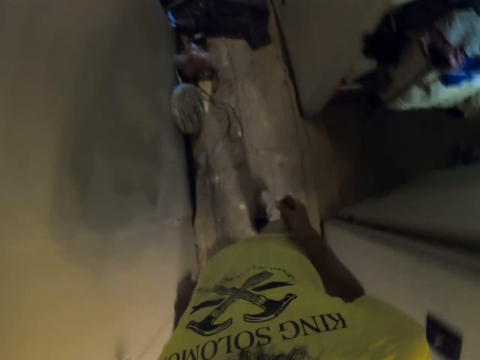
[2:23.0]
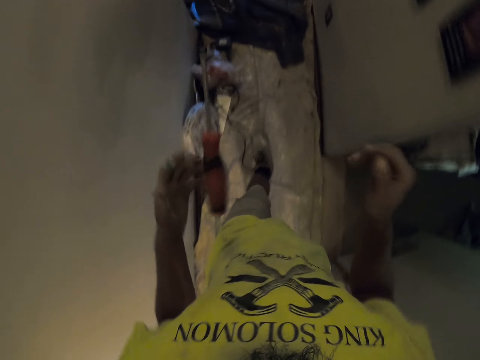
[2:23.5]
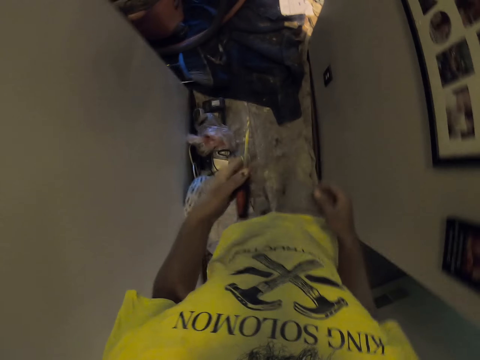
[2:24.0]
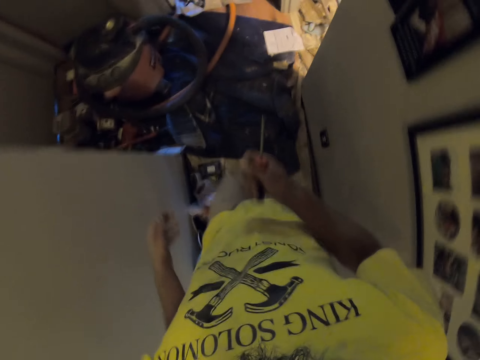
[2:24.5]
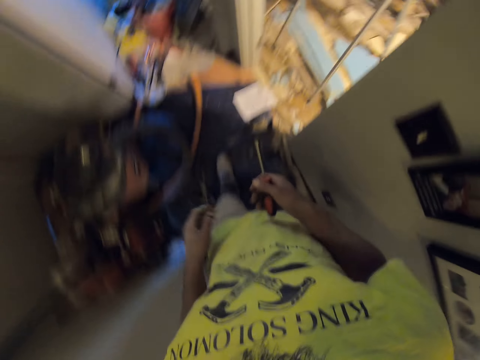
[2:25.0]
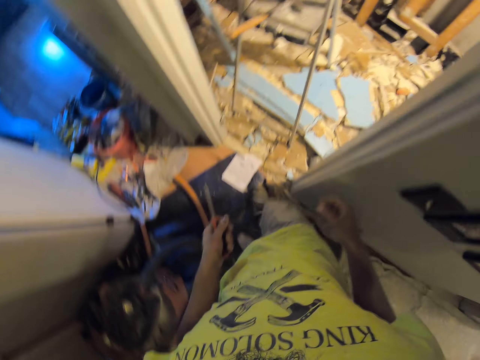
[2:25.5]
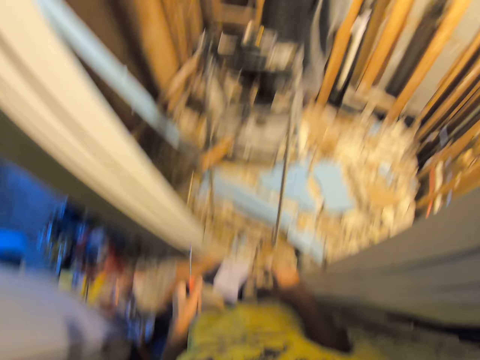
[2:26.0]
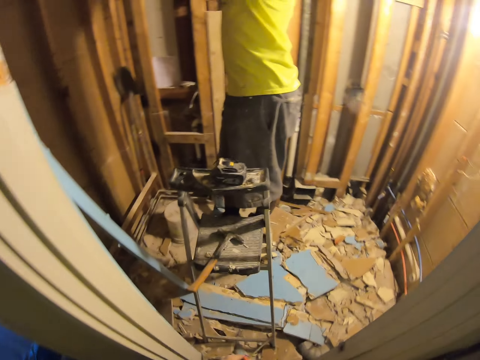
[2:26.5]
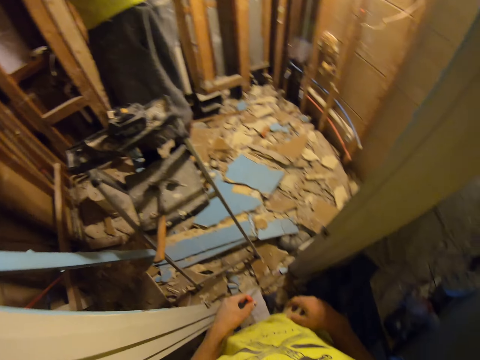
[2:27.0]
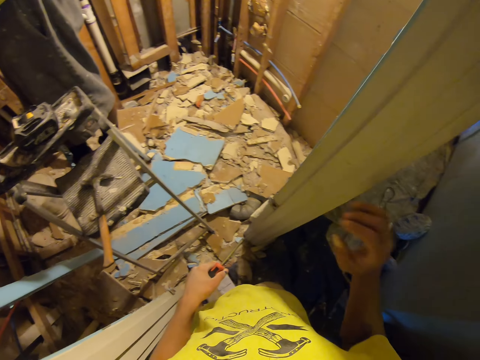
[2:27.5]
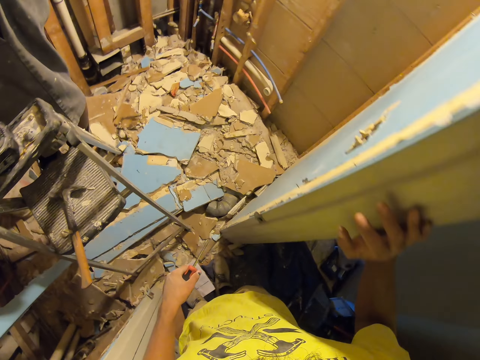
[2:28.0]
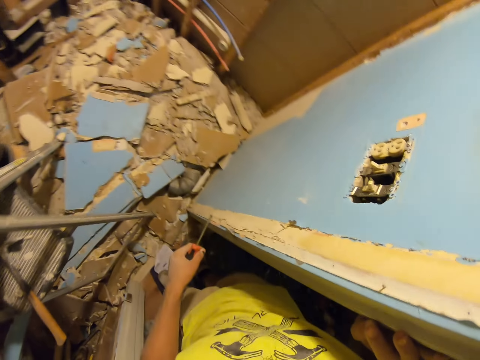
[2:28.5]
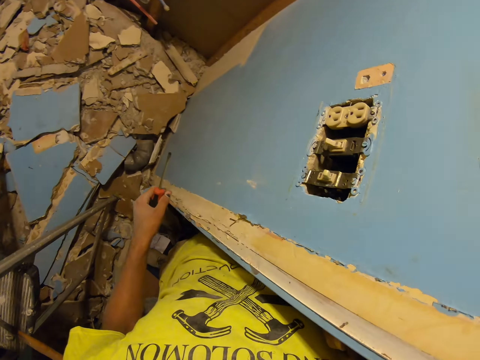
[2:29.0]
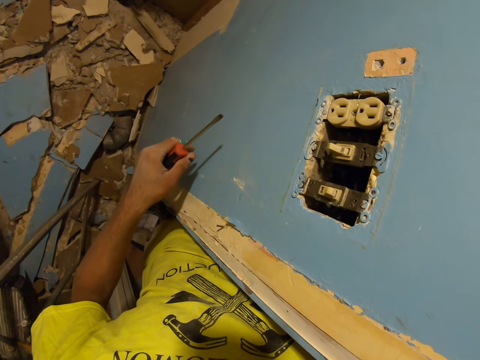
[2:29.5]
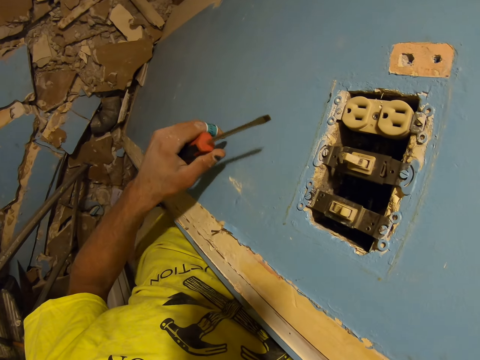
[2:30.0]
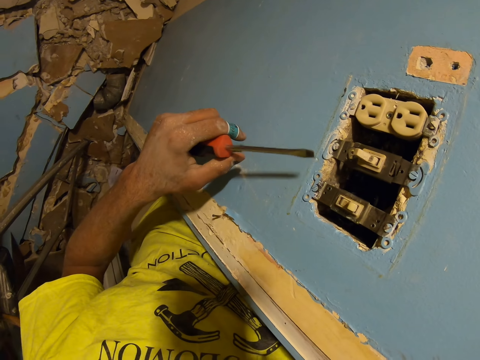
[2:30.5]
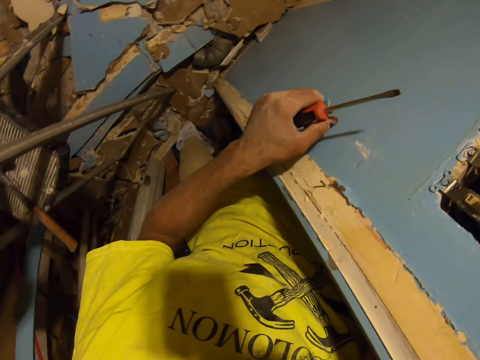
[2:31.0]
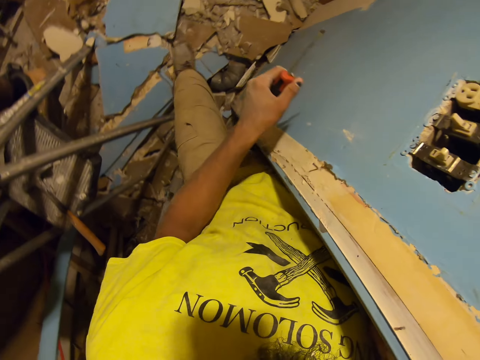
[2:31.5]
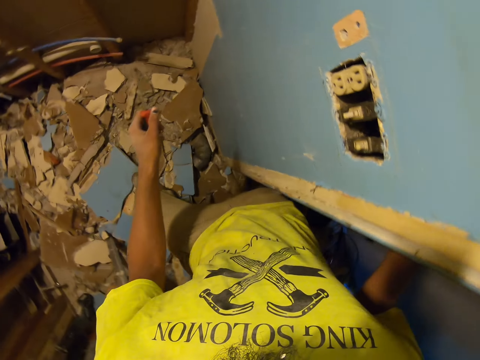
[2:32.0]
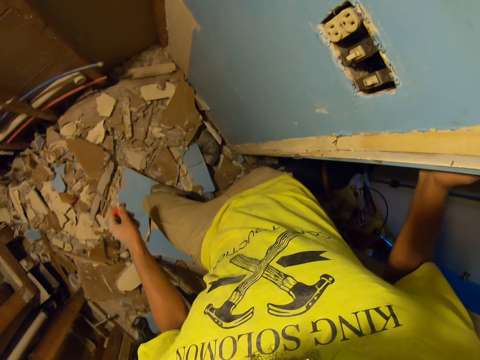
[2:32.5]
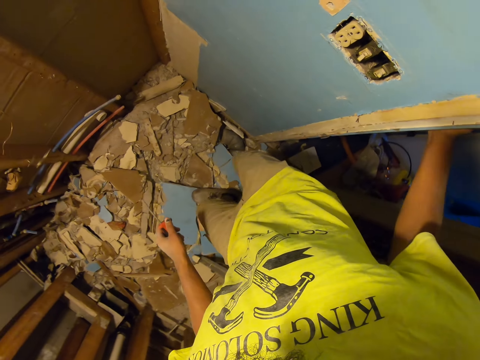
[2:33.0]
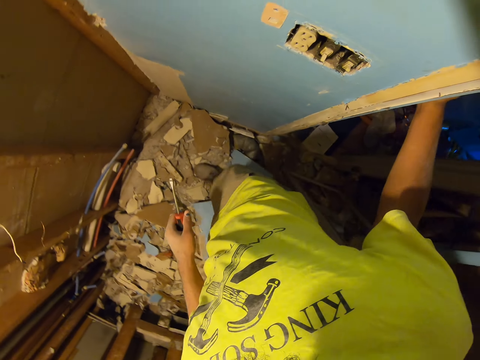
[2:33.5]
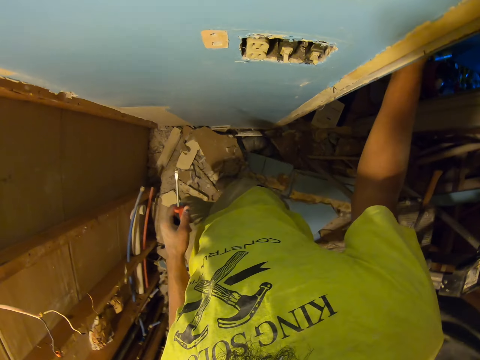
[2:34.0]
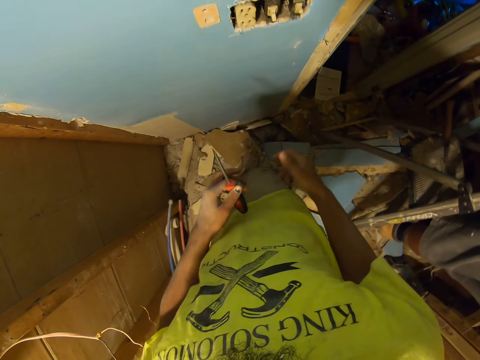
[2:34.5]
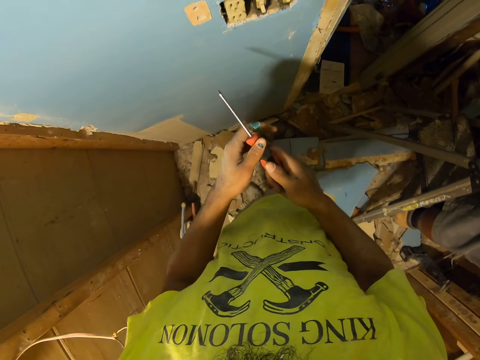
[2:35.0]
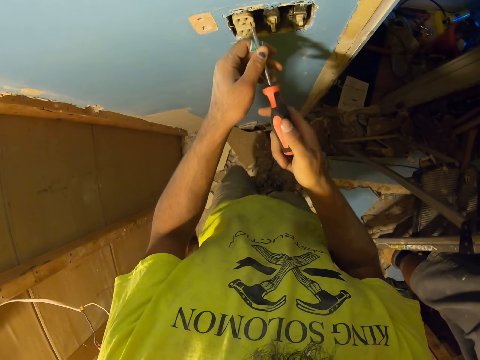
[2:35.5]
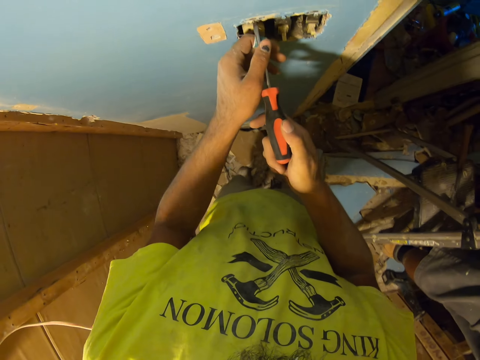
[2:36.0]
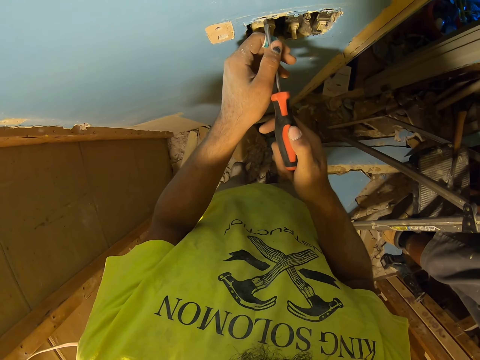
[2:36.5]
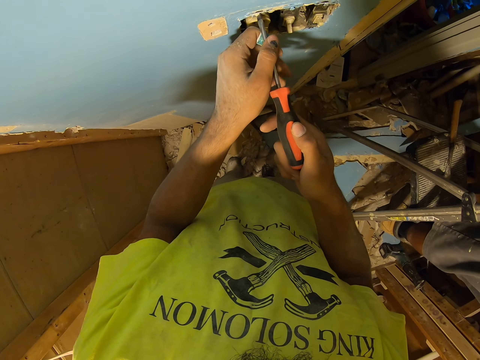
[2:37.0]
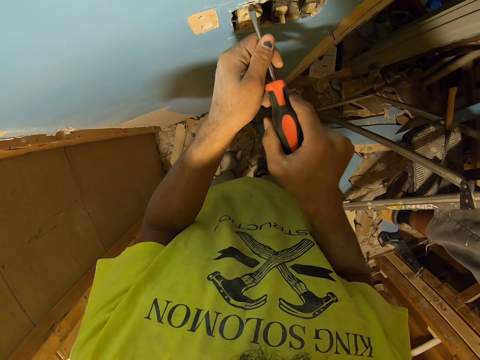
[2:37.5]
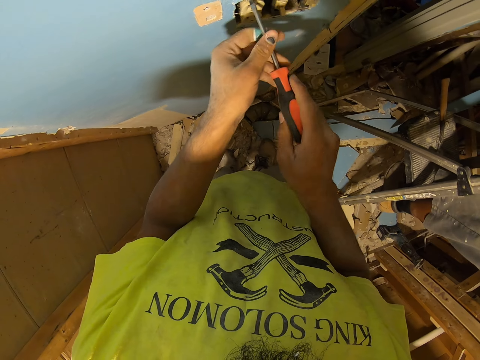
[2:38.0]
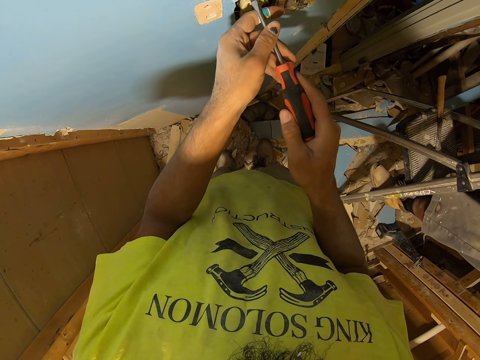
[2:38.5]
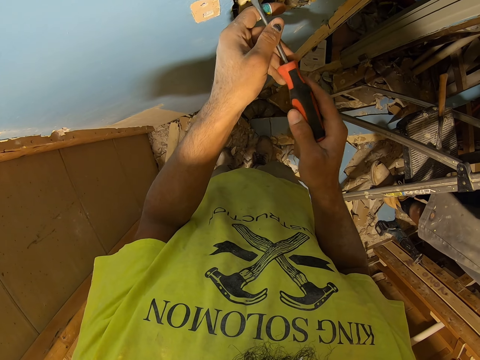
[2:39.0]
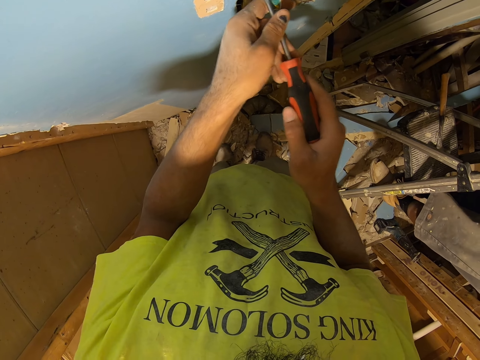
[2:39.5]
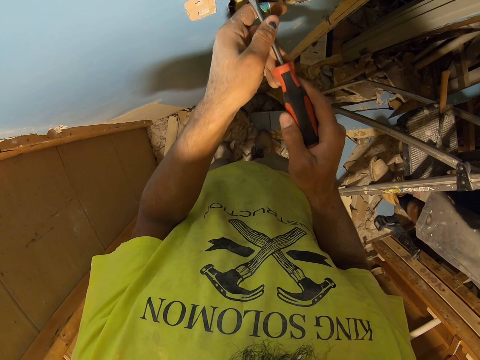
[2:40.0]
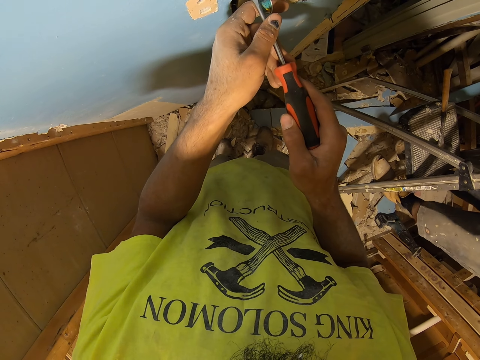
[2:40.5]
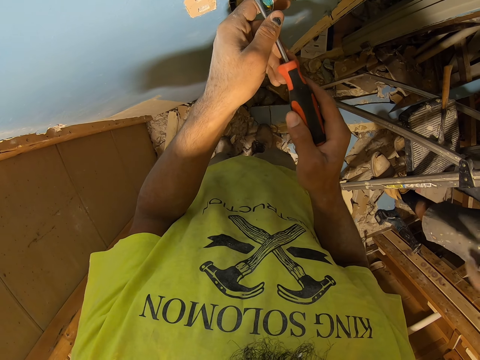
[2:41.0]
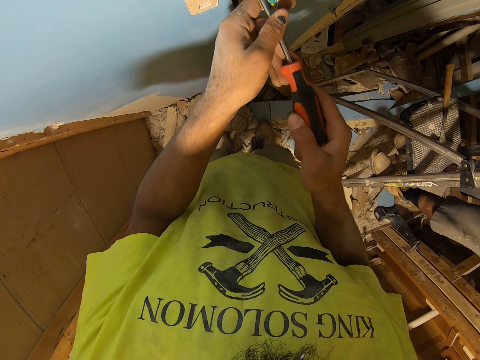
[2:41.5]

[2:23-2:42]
The camera wearer plays with the screwdriver. He exchanges the screw to his left hand. He exchanges the screw to his right hand. He exchanges the screw to his left hand. He walks towards another room. He loosens the screw. He removes the screws from the wall.

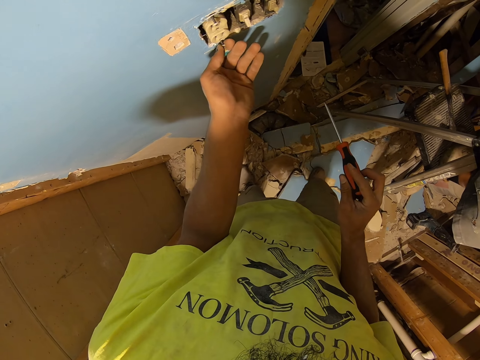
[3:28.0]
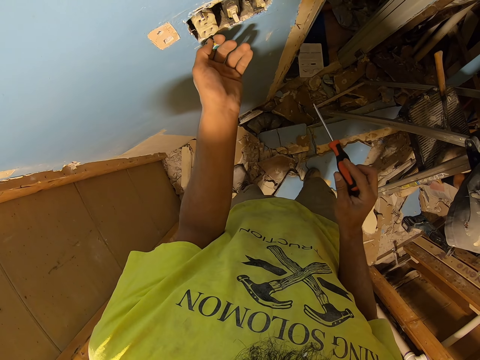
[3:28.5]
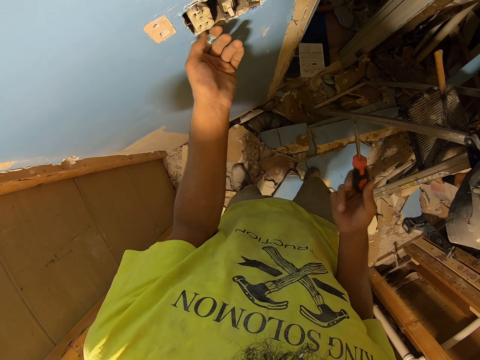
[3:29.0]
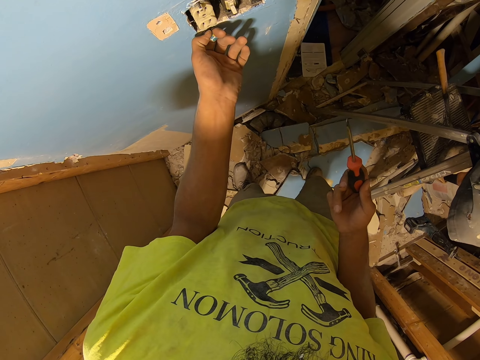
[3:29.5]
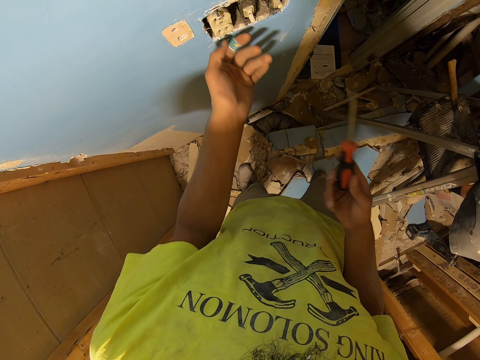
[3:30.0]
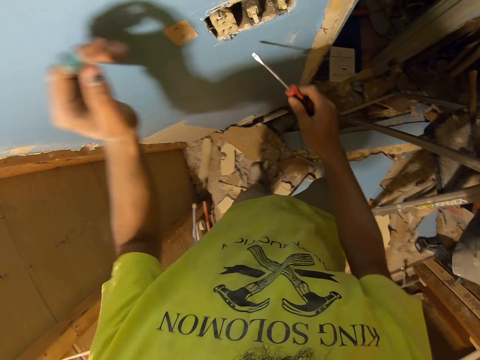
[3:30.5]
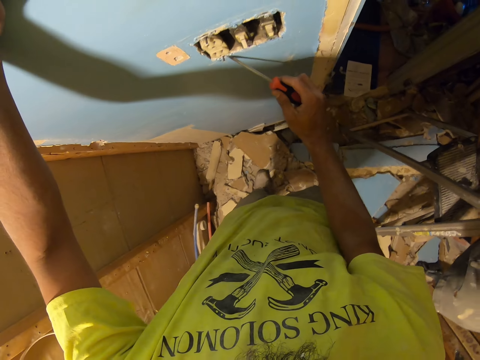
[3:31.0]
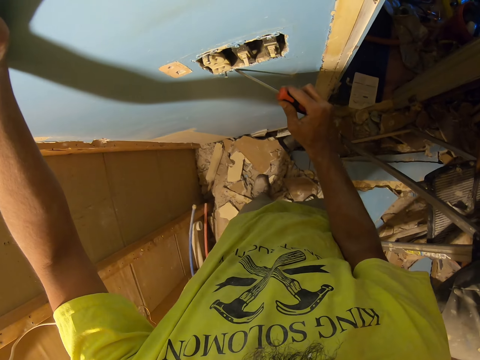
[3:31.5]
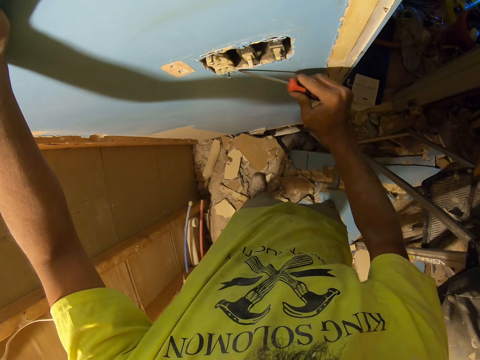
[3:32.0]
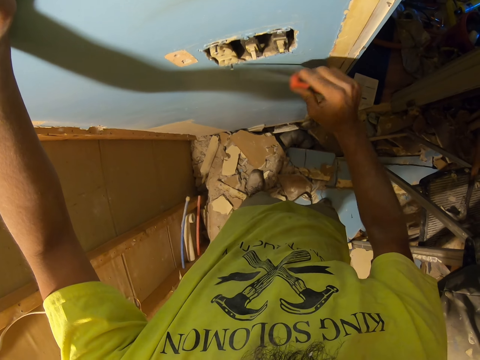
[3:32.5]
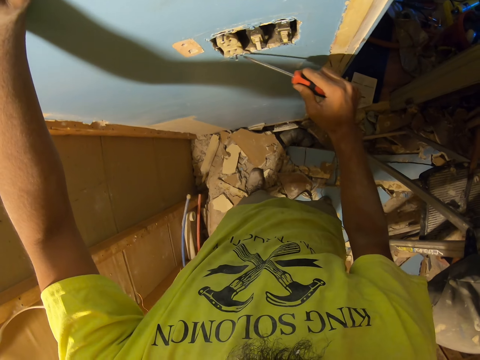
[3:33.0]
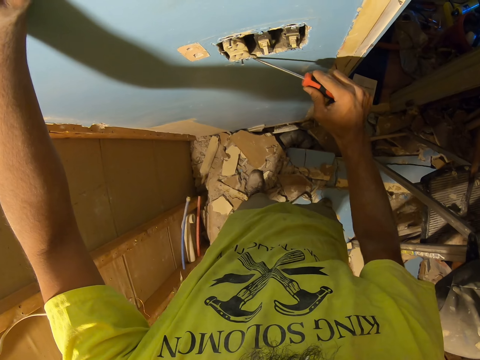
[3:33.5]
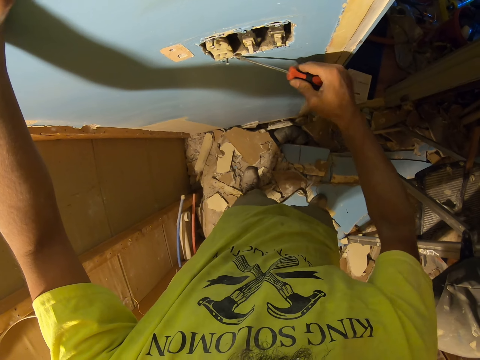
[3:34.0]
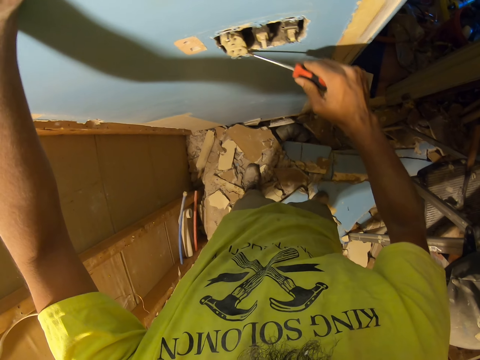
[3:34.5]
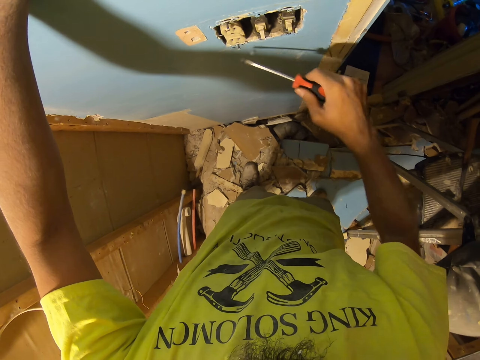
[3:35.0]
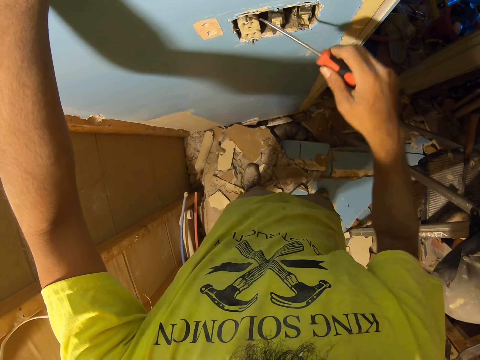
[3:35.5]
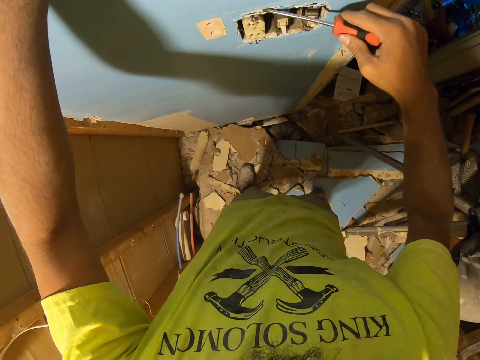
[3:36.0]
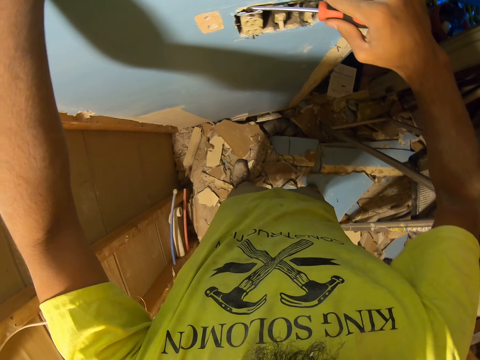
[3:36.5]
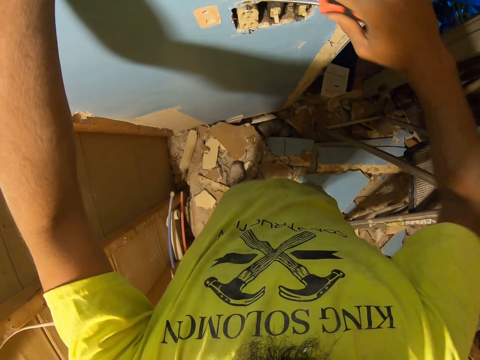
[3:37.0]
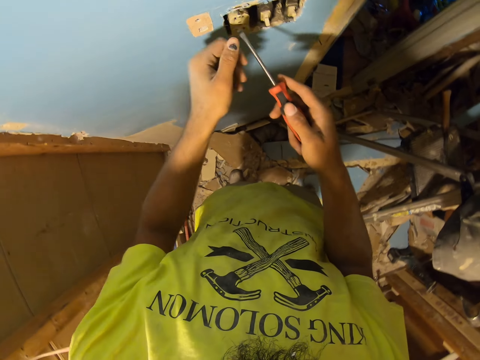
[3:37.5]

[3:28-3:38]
The camera wearer removes the screw. They remove the socket.
